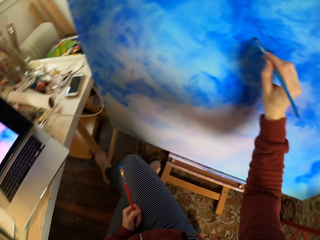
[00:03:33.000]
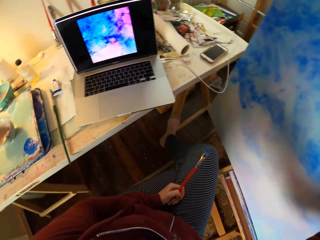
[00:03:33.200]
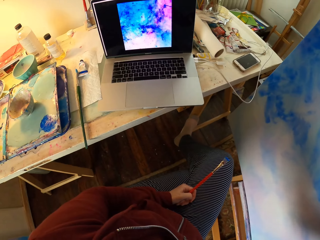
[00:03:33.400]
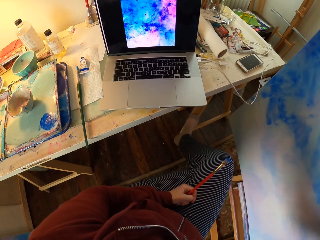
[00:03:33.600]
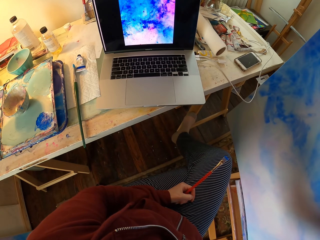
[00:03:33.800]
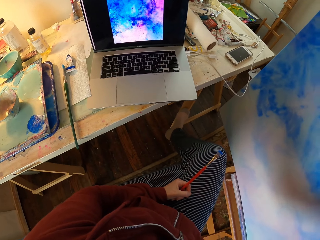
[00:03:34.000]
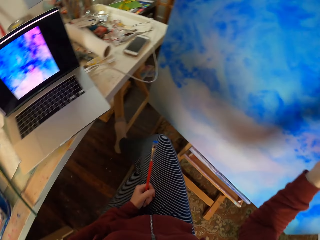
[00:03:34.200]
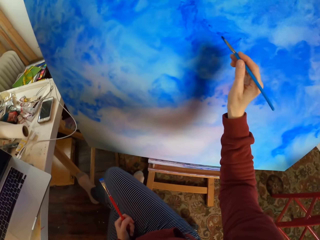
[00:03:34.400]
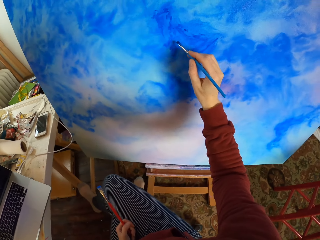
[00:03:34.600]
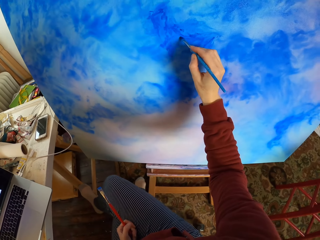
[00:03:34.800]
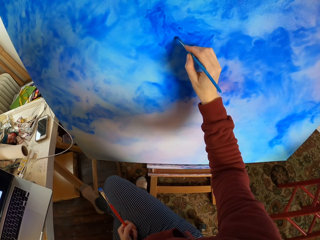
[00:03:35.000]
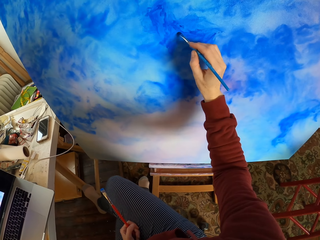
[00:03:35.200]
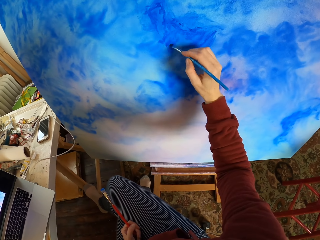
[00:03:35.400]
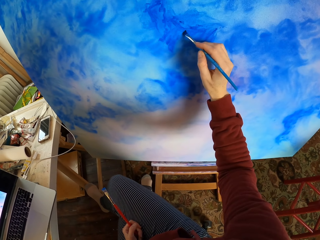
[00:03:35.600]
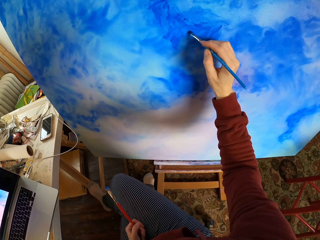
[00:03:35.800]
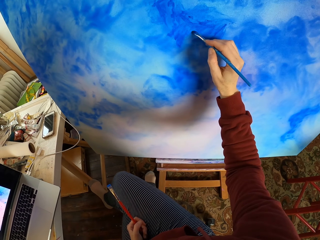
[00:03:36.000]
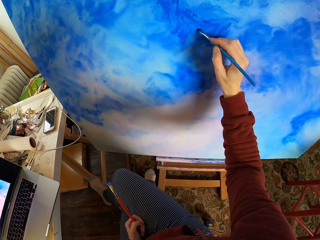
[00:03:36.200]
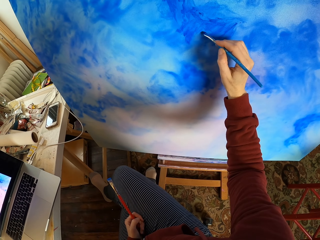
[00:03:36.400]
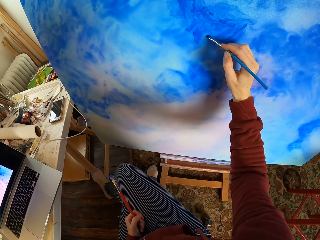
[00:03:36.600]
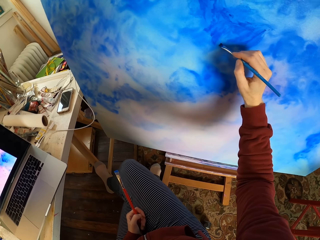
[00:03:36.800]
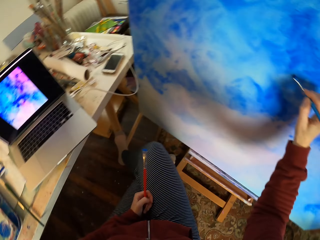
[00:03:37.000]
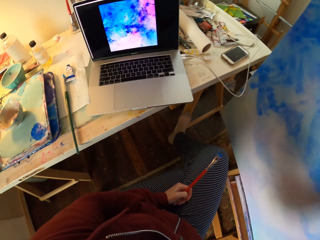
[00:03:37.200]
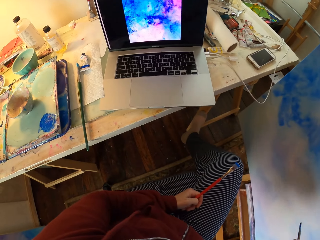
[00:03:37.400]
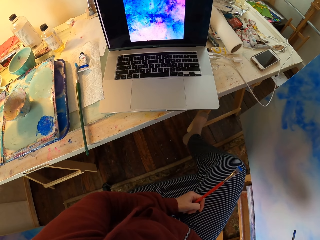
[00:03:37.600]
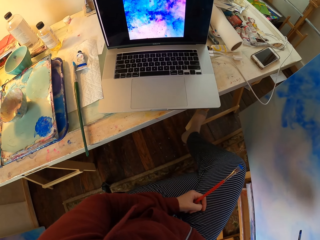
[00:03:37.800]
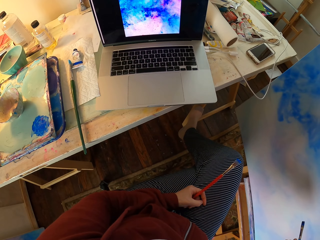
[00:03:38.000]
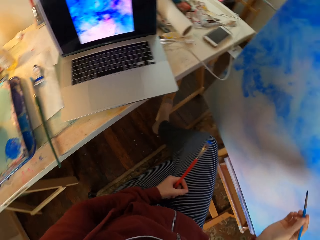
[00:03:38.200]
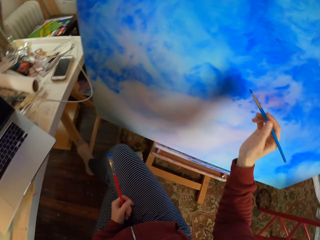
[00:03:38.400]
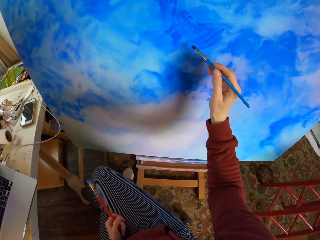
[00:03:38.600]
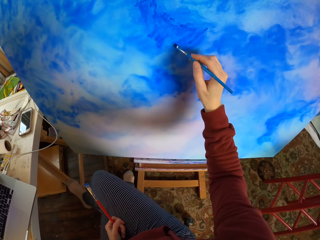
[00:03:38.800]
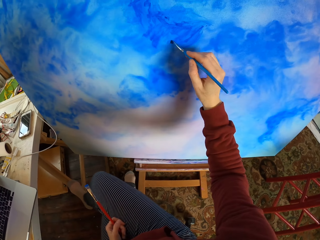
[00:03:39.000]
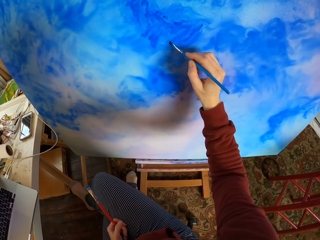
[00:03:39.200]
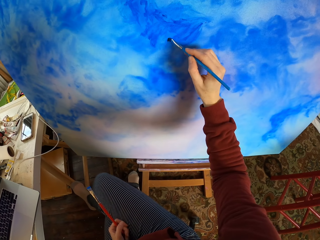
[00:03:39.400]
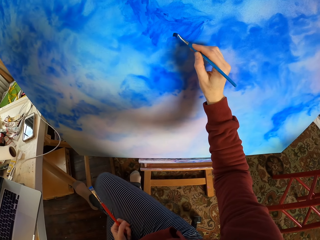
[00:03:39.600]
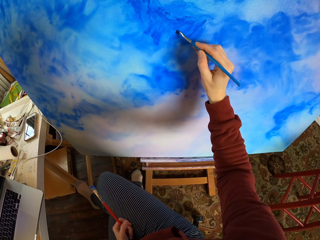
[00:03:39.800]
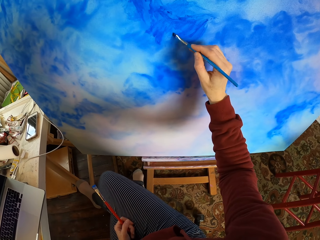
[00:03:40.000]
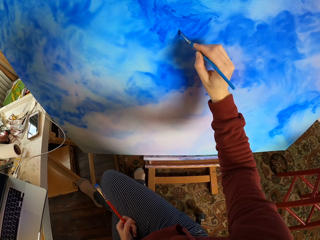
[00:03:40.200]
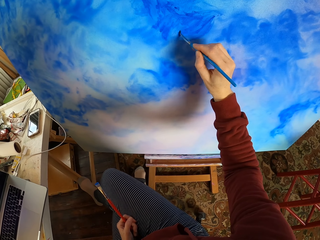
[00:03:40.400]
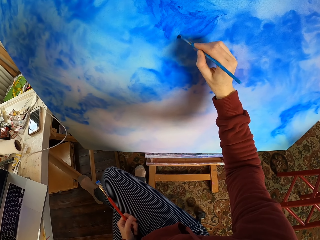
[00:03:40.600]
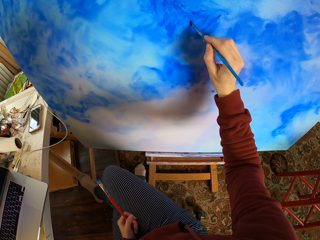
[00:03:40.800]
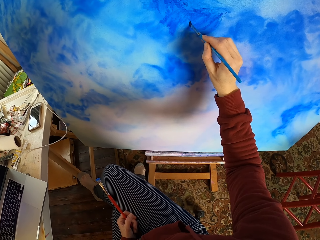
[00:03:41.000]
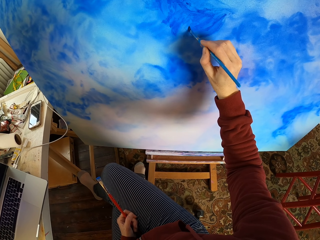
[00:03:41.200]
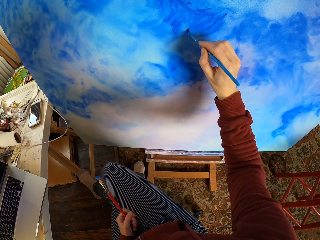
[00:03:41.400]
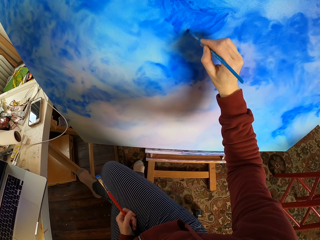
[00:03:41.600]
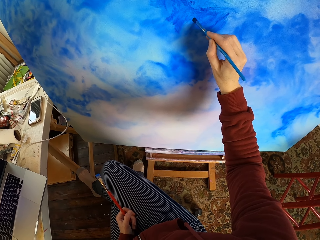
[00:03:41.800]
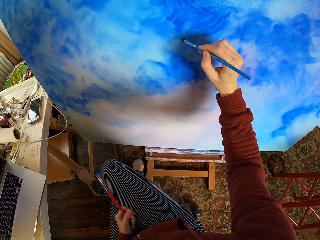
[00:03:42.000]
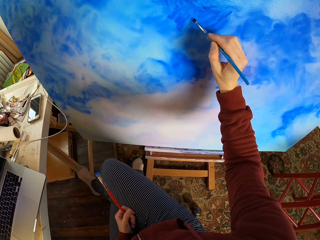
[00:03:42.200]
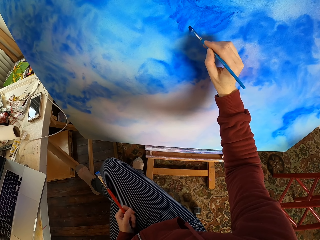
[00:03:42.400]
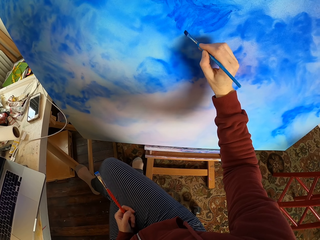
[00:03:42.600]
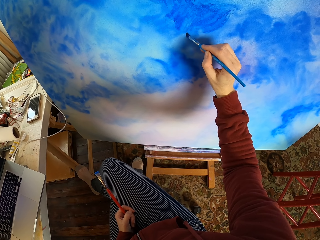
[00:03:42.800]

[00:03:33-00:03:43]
The camera wearer looks at the laptop. They paint on a canvas. They look at the laptop. They paint on the canvas.

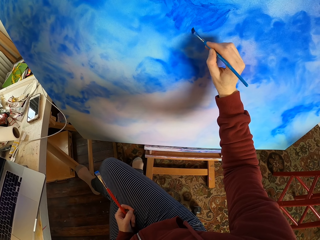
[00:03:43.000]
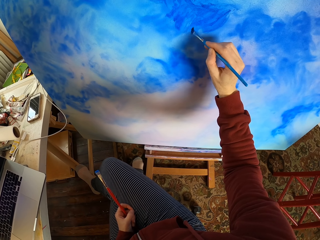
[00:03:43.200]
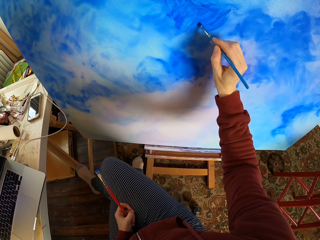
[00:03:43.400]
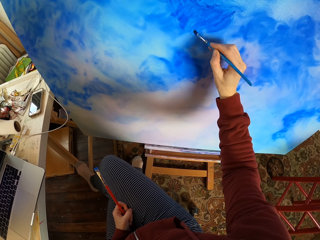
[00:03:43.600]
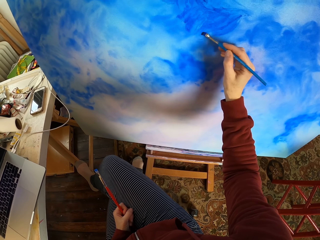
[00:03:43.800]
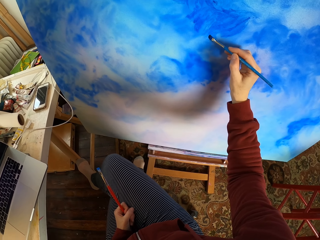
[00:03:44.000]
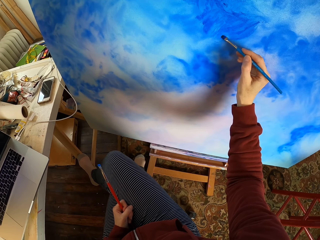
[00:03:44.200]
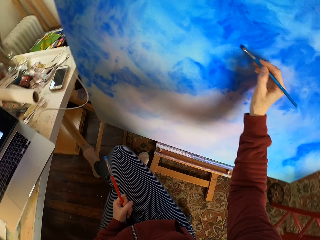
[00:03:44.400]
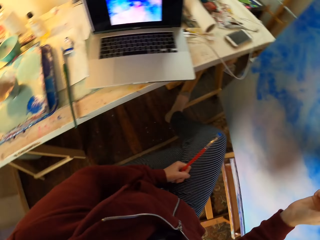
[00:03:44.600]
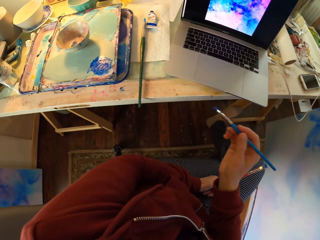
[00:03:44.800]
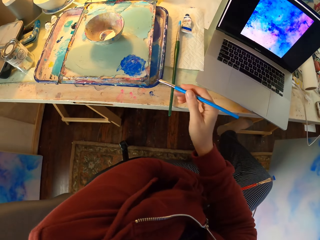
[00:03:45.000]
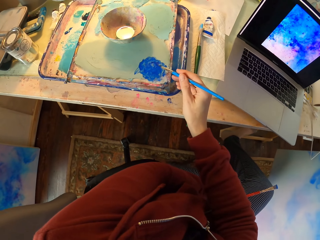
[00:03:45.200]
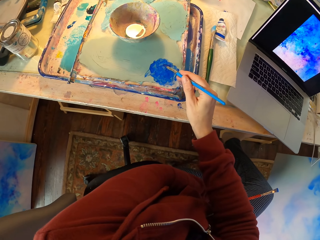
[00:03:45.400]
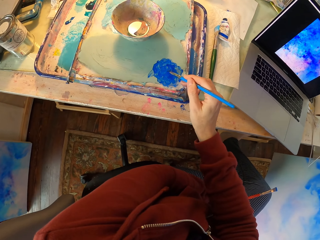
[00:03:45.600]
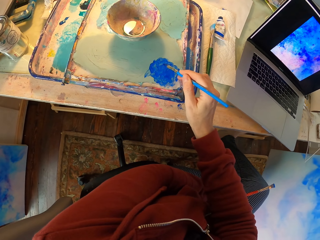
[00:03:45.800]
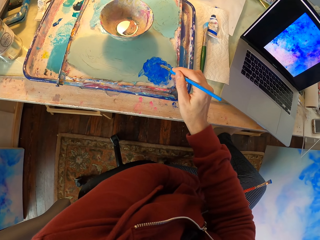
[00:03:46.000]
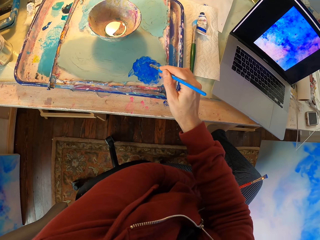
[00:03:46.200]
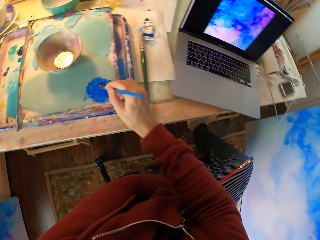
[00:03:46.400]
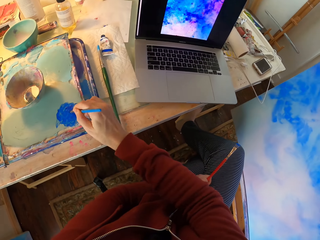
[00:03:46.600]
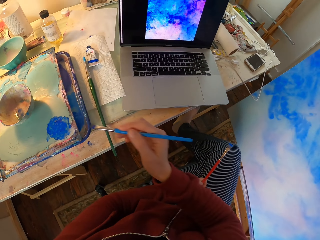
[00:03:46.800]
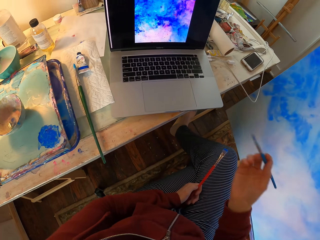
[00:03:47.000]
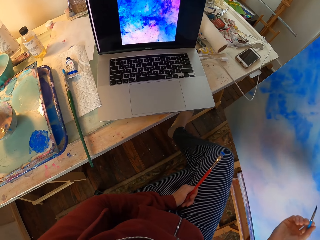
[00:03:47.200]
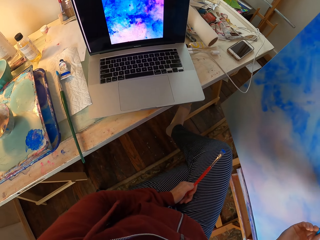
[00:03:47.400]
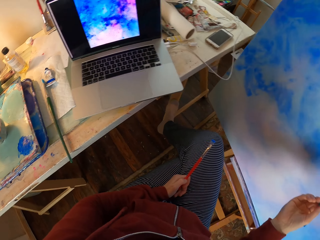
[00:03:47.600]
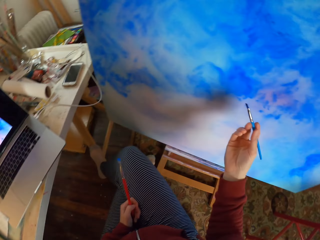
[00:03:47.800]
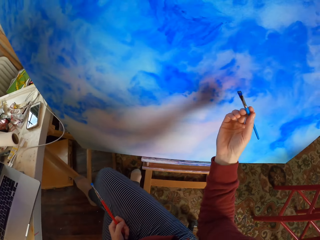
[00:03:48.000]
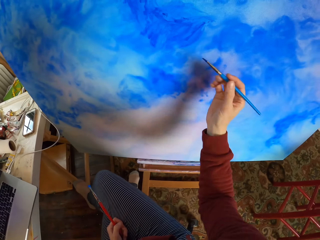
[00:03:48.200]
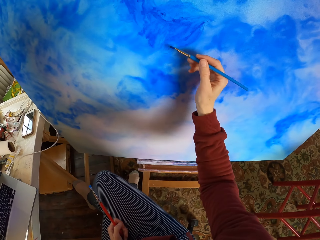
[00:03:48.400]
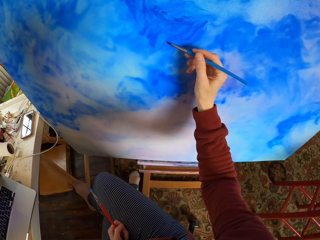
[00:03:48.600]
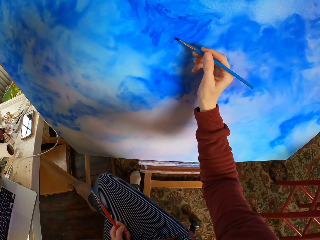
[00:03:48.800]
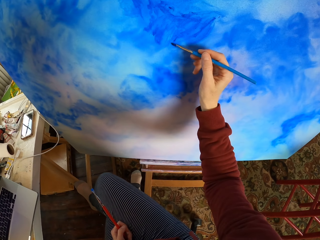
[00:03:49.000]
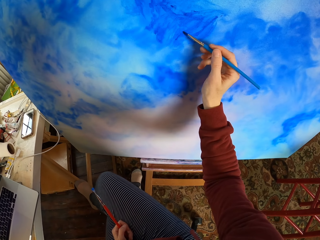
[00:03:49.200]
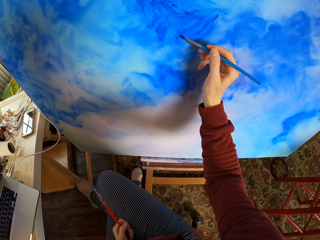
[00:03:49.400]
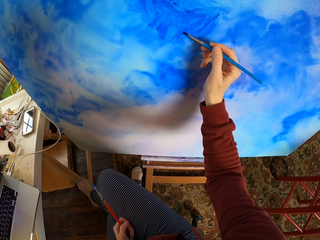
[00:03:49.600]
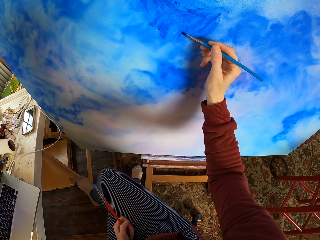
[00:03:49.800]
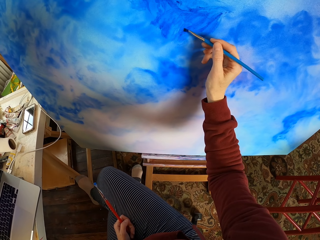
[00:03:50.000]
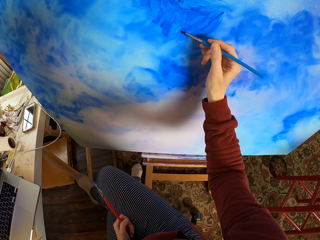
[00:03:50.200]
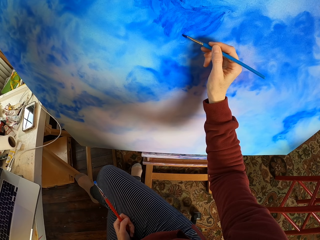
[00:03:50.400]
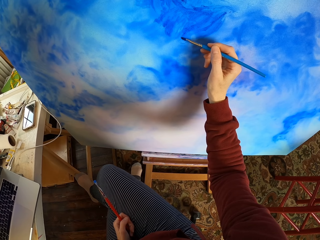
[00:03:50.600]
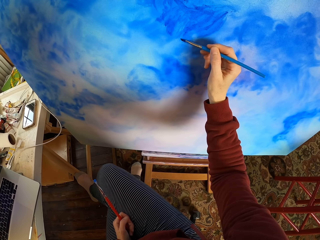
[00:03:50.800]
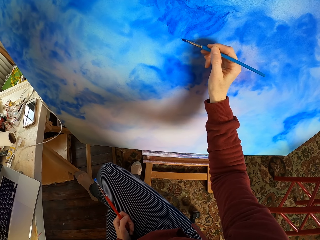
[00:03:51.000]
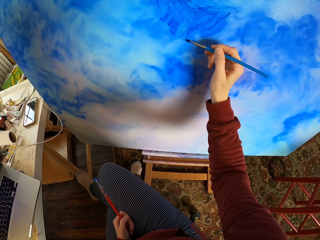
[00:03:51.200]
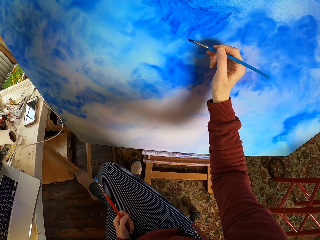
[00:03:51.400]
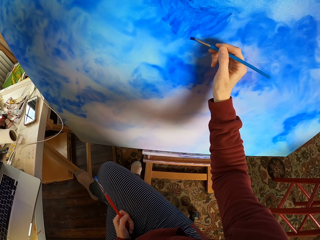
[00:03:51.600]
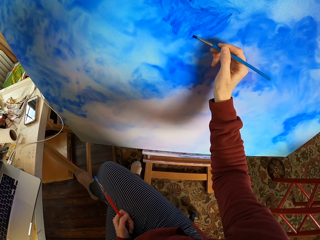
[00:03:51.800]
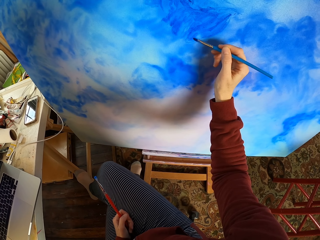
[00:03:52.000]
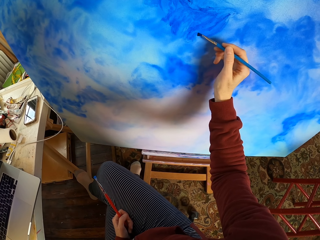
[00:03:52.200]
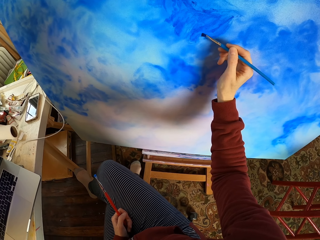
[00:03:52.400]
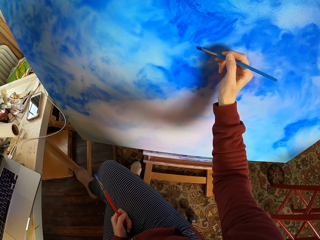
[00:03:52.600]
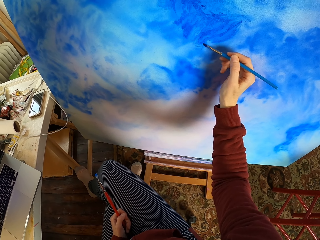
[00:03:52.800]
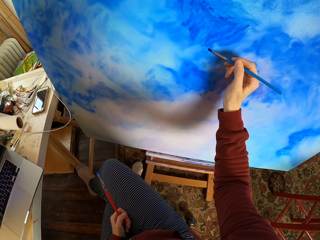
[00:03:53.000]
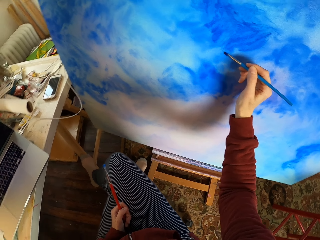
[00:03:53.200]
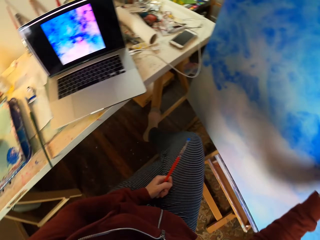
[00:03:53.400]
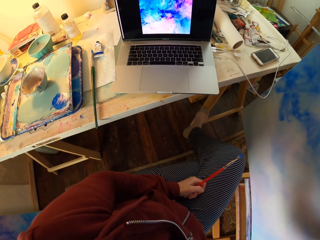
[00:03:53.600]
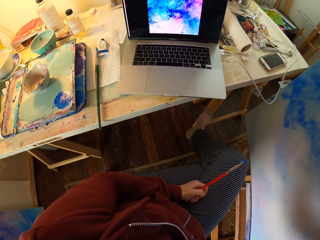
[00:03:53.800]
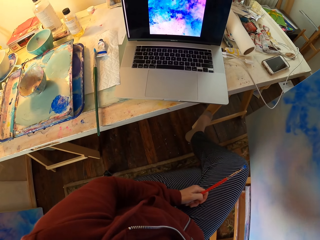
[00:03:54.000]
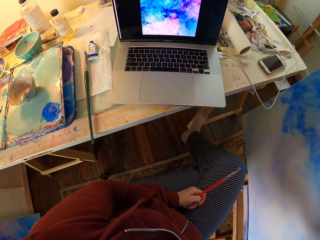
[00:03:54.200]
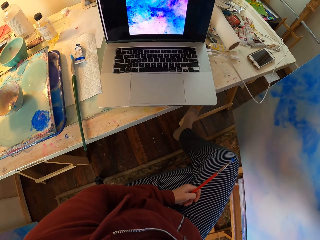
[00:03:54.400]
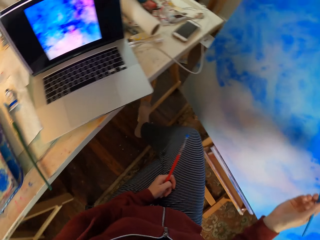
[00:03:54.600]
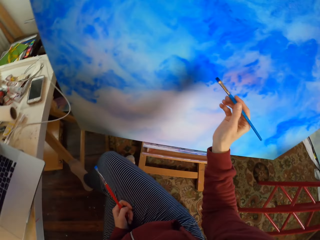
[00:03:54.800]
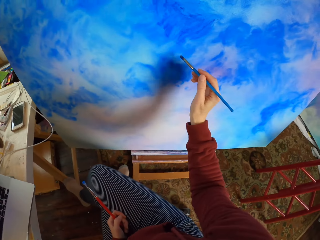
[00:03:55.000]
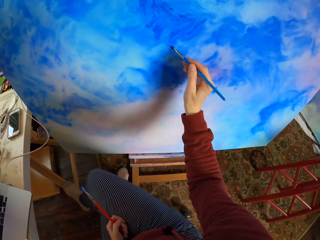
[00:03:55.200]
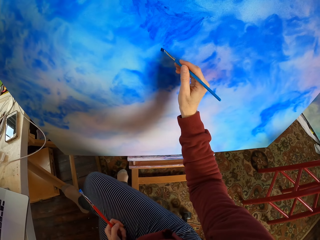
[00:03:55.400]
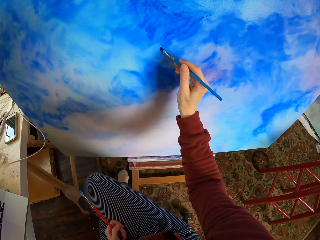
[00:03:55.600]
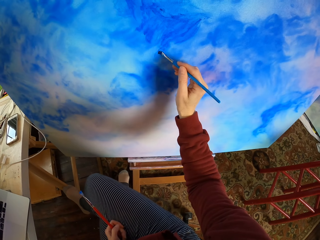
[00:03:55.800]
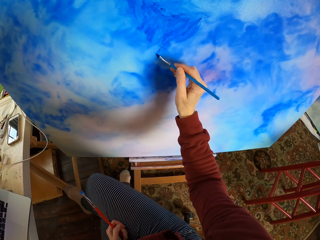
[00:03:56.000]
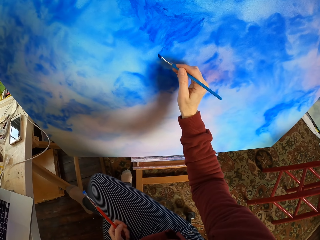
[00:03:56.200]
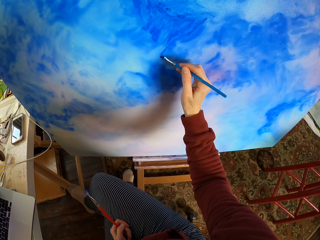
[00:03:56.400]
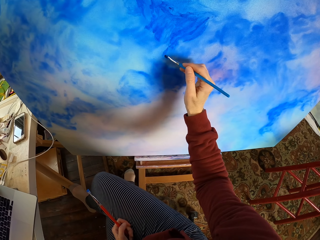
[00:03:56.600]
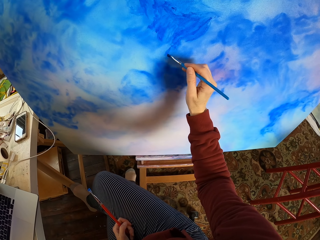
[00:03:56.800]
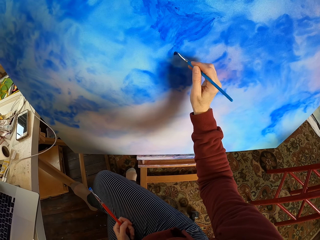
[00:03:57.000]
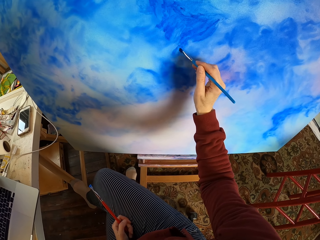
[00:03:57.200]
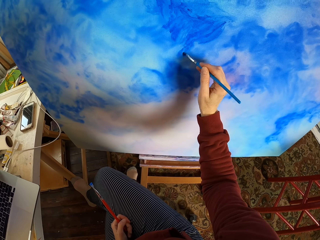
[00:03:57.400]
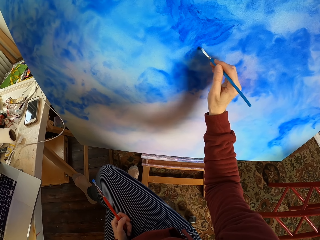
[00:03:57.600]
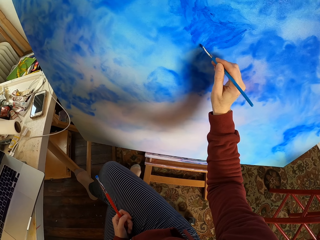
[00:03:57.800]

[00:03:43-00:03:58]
The camera wearer dips a brush in paint. They pick paint from a paint tray. They look at the laptop. They paint on a canvas. They look at the laptop. They paint on the canvas.
